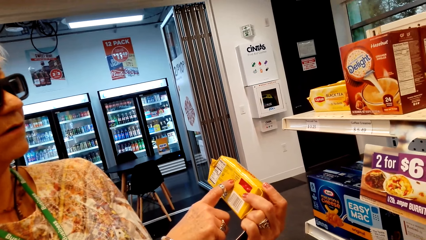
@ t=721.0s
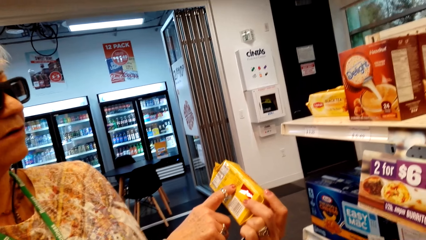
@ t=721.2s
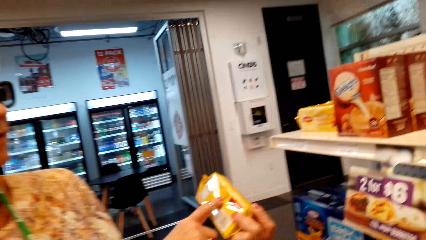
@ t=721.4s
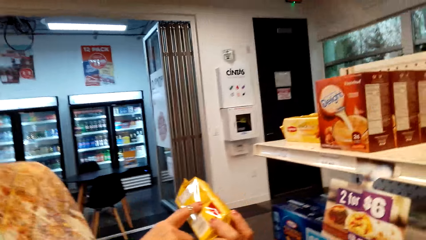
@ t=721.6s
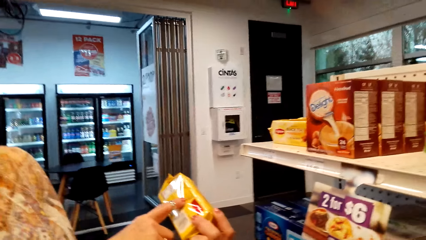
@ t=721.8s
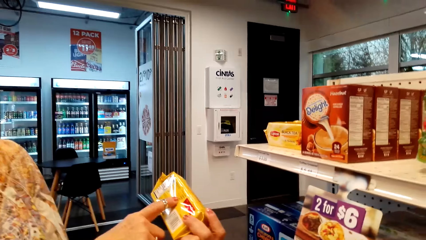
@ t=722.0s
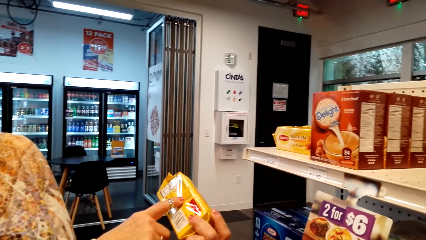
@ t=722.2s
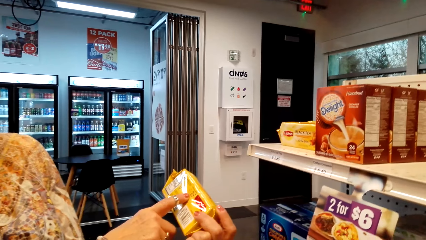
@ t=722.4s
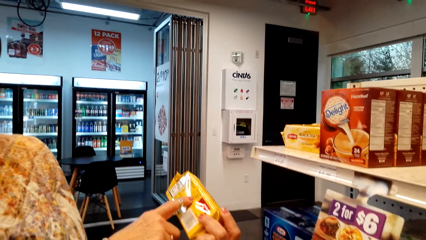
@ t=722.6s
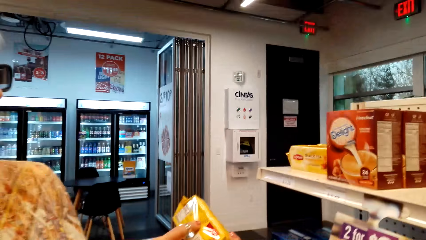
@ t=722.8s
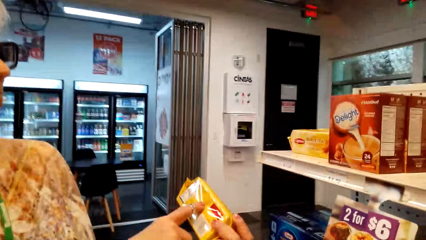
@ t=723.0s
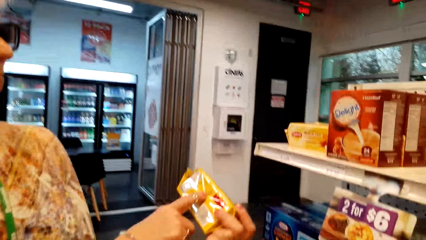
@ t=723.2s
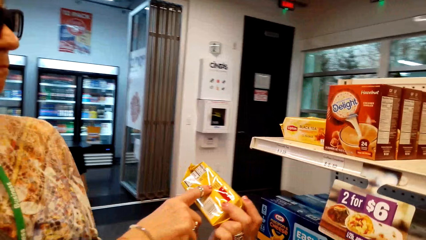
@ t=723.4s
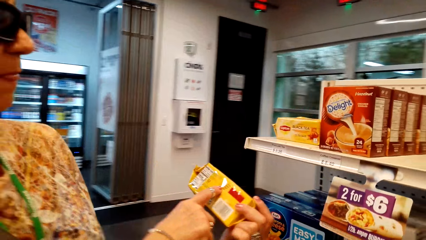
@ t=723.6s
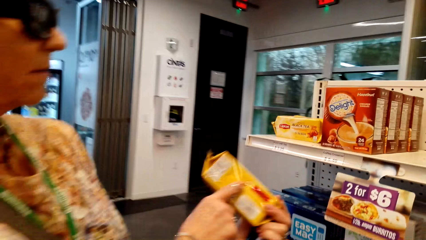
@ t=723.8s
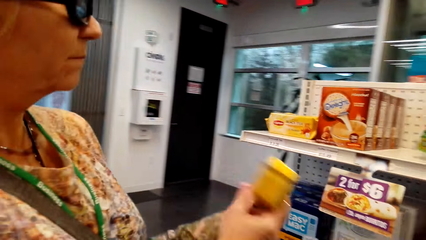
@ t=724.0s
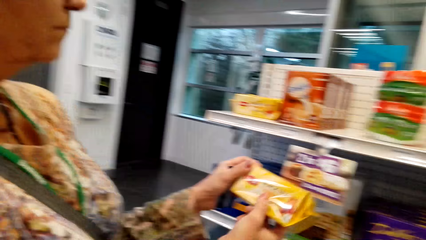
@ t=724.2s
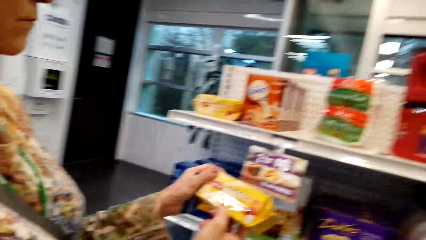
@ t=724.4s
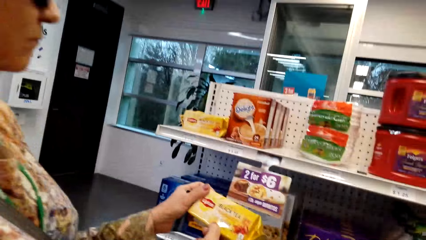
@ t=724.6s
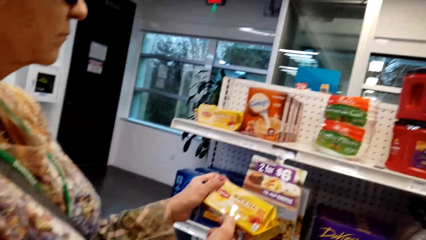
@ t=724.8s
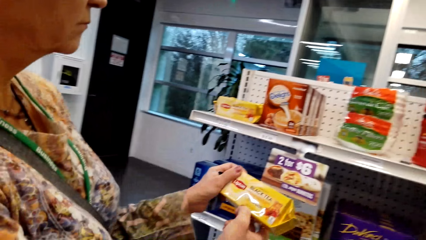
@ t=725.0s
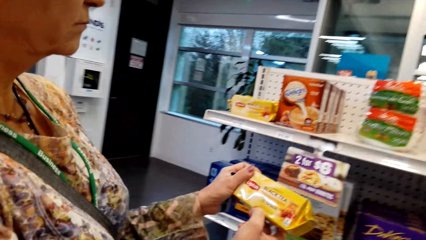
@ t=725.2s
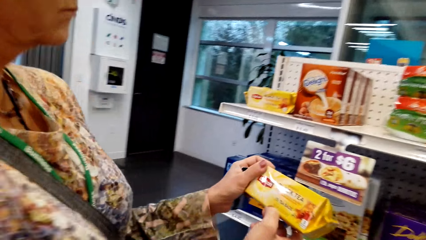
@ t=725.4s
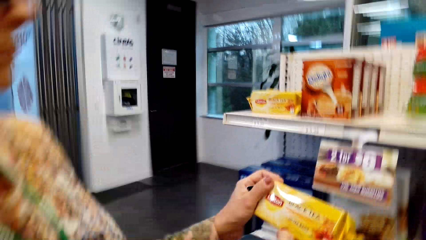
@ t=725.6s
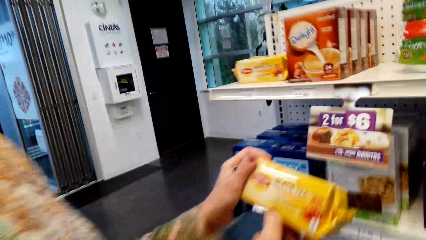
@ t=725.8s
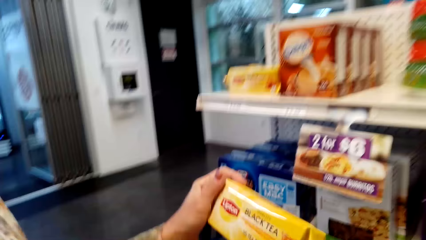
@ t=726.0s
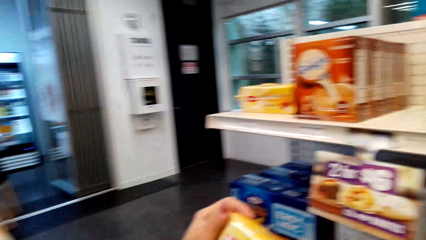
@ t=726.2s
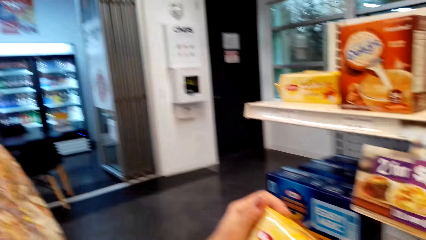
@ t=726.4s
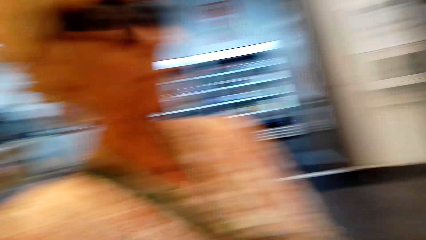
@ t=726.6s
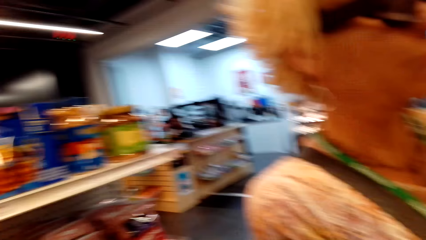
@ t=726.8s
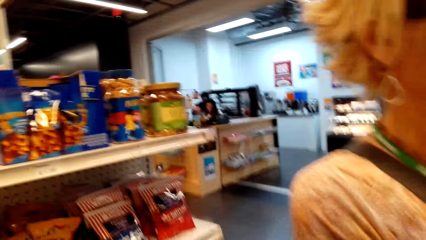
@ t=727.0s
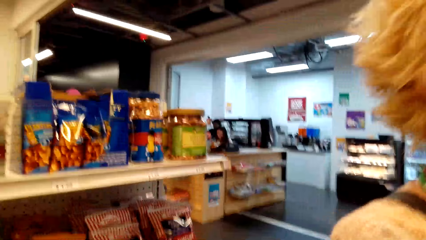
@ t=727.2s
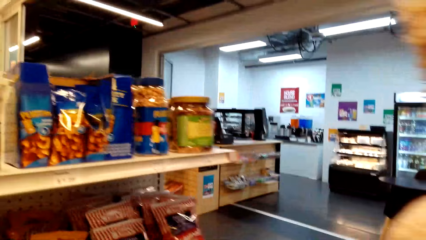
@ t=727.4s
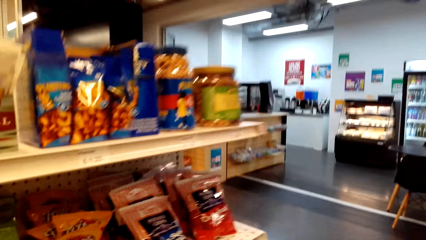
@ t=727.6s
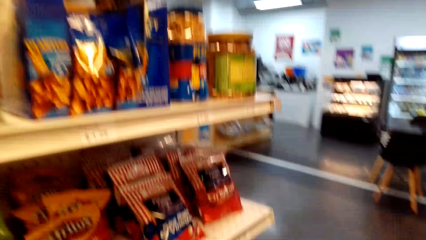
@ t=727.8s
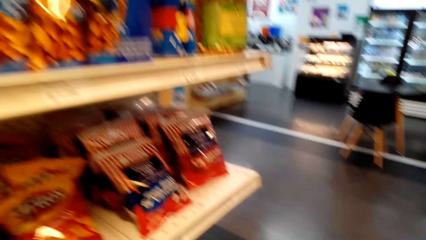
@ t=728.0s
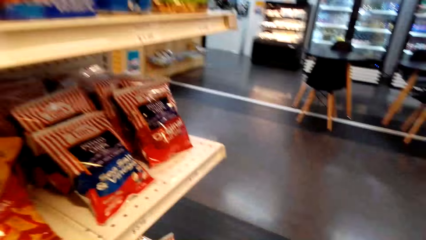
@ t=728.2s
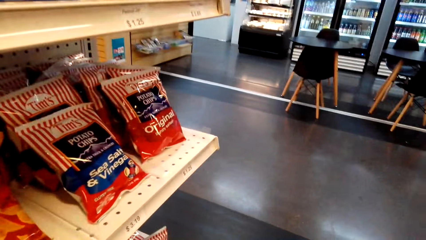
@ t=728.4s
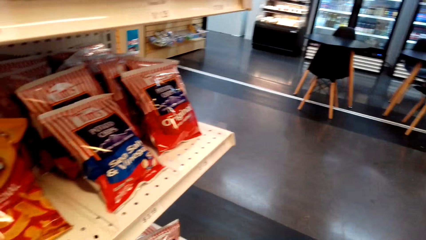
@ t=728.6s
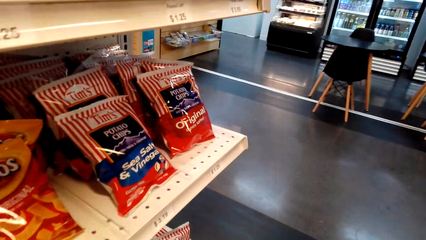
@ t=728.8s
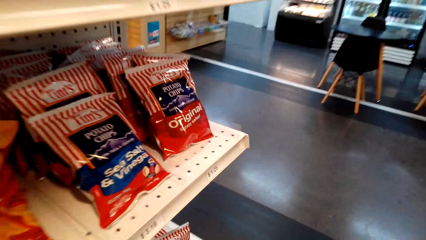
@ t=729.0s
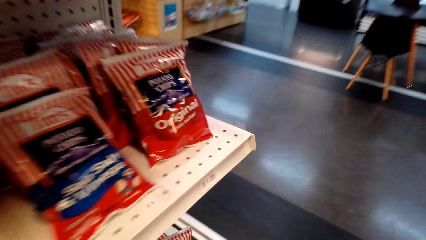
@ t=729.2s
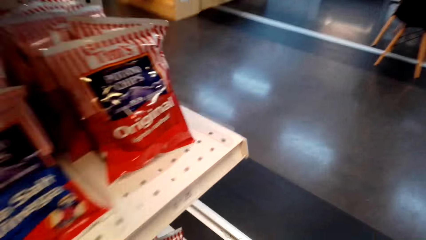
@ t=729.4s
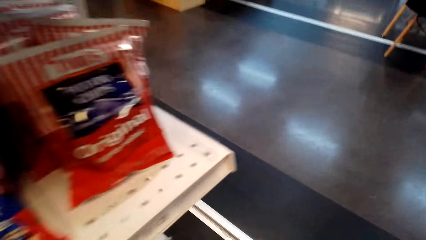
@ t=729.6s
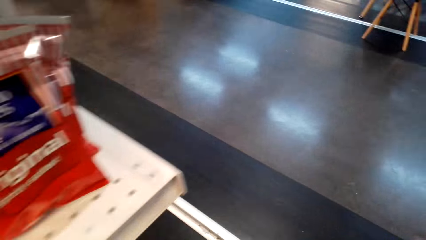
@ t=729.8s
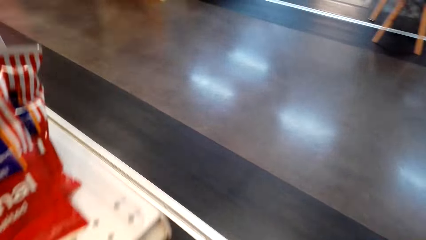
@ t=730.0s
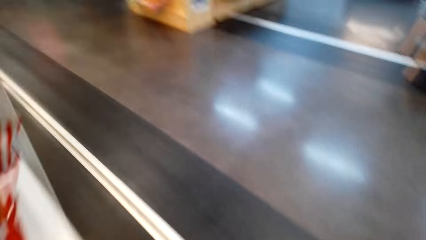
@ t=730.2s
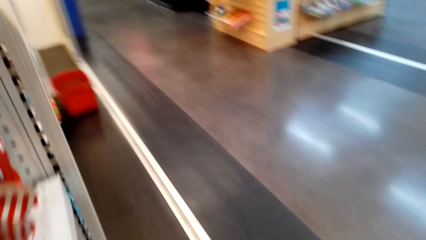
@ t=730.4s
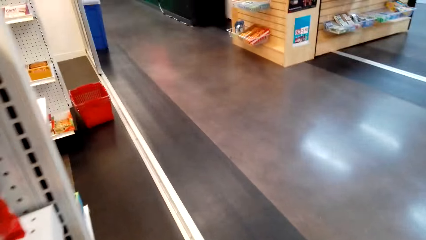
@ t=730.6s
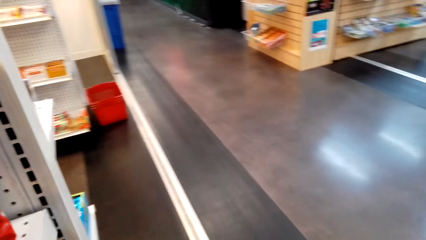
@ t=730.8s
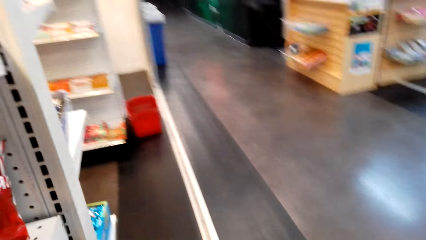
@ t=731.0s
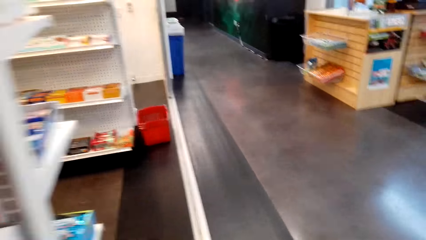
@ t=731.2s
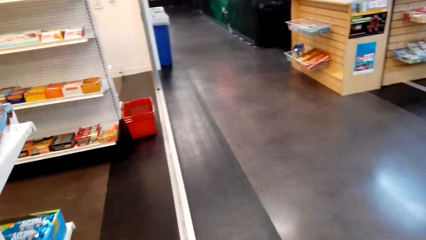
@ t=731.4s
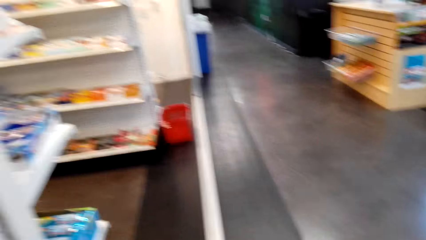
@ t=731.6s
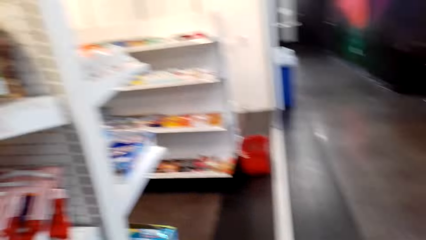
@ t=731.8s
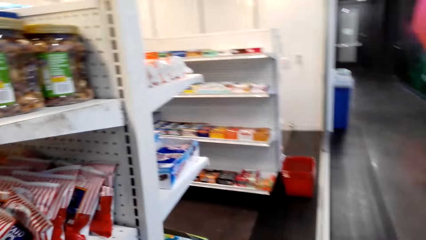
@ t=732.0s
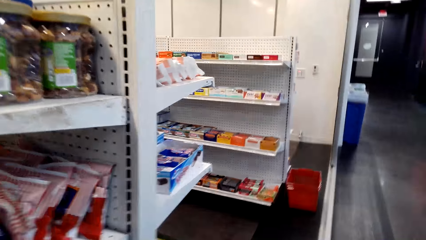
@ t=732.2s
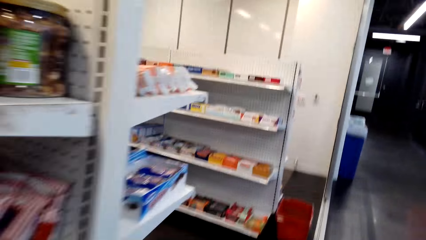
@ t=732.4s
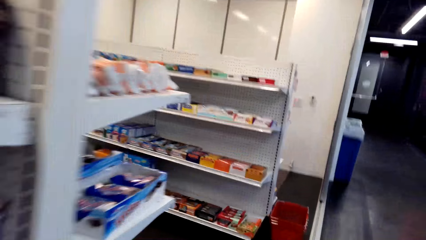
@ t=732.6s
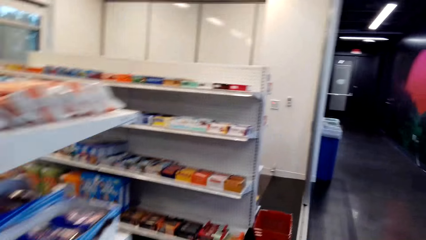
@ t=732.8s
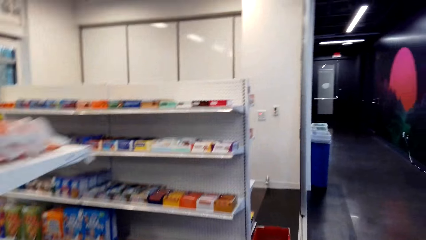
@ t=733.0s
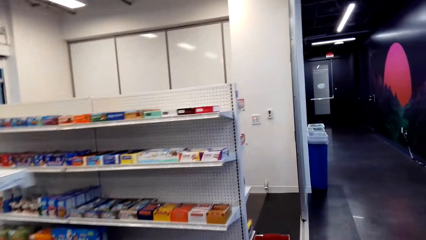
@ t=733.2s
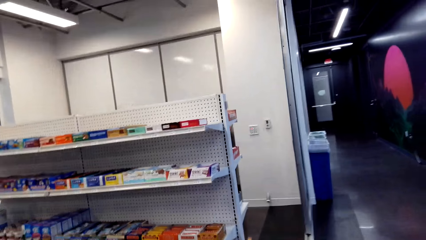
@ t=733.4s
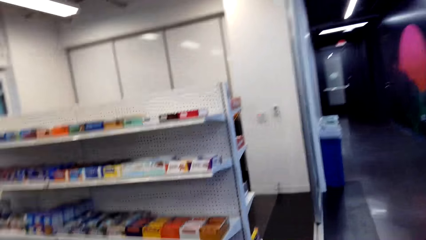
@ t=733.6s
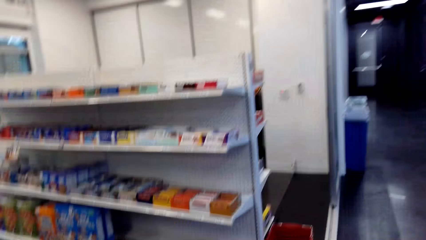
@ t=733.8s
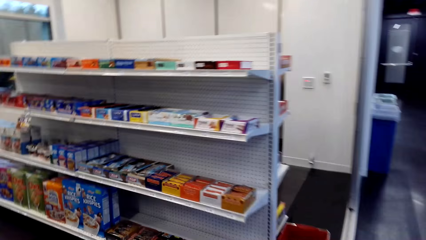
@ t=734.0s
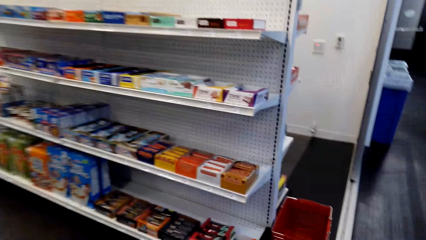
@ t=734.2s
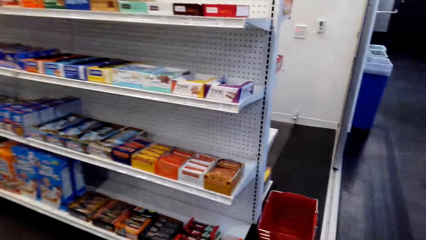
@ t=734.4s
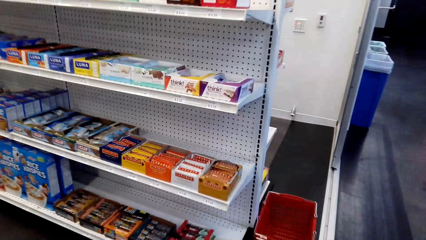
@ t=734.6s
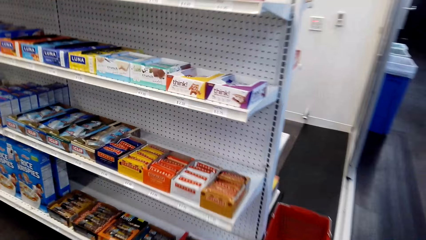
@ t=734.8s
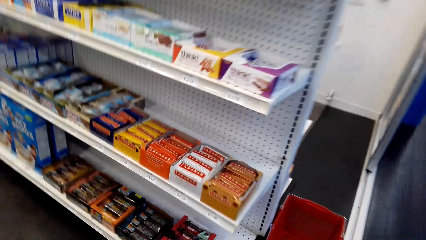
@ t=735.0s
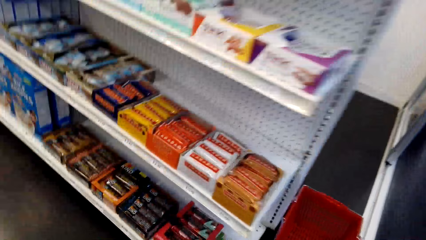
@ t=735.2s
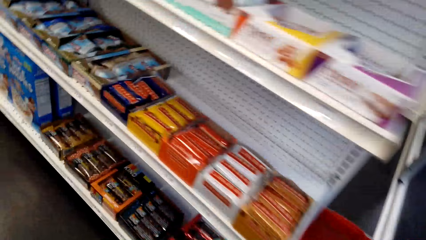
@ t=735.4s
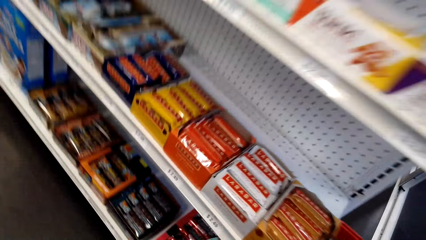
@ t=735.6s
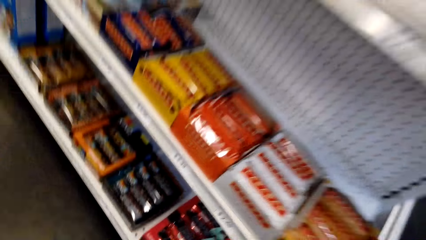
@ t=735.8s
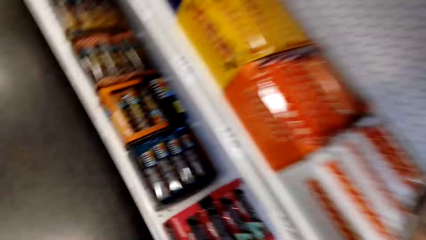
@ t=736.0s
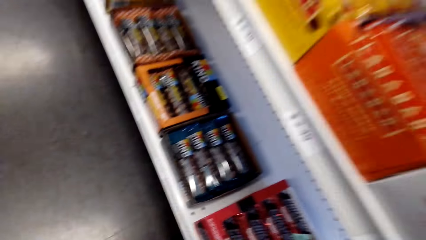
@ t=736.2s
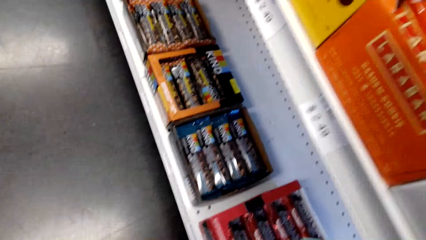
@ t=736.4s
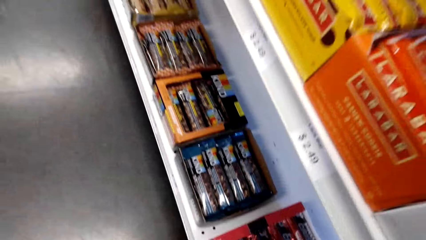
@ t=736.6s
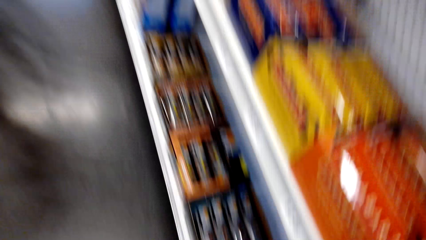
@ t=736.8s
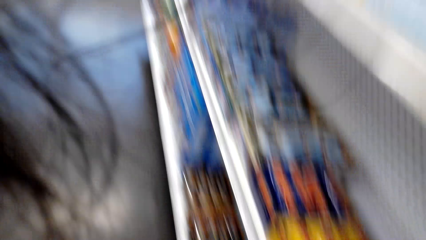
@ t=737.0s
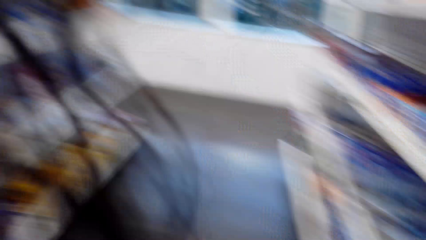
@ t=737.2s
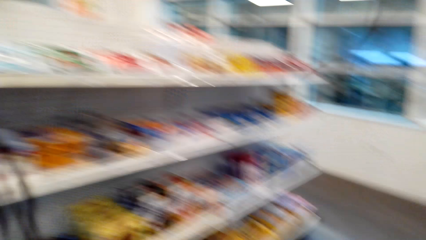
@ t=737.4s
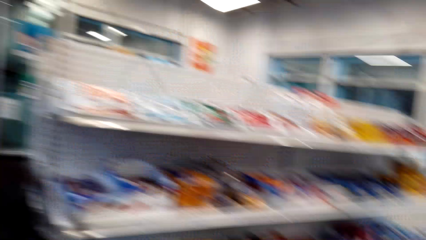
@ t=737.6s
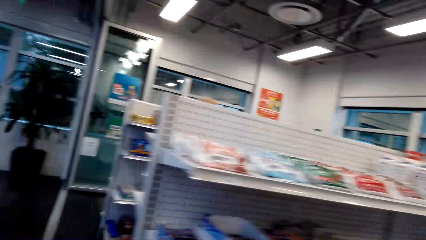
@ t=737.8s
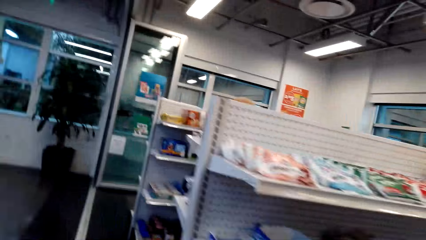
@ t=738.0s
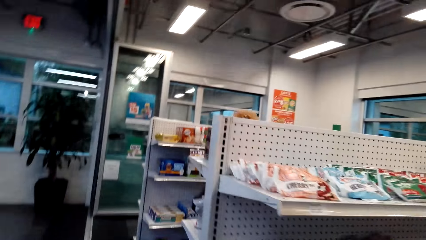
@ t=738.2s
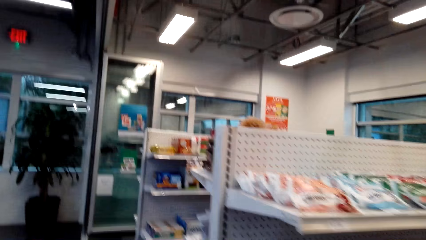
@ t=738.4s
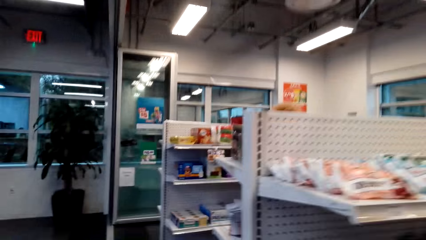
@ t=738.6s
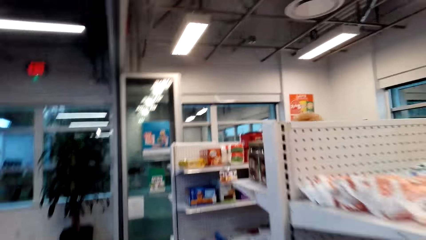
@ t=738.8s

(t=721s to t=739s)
A lady shows a pack of biscuit to the camera wearer. The camera wearer looks around. They walk in the store. They pick up a packet of biscuit.
